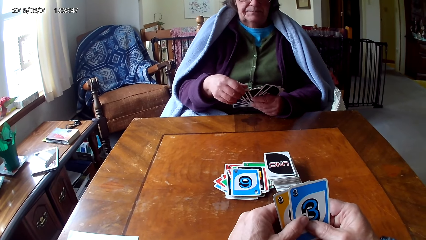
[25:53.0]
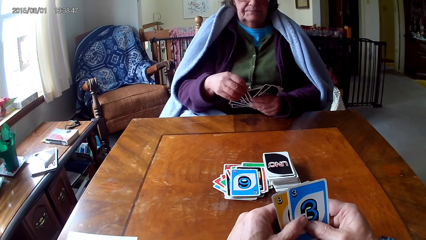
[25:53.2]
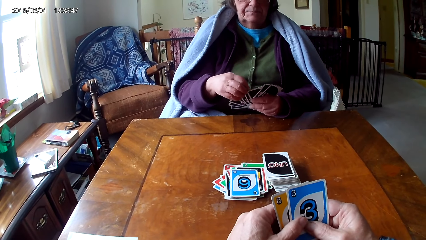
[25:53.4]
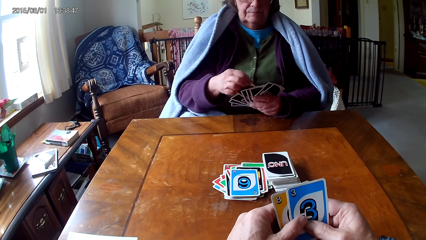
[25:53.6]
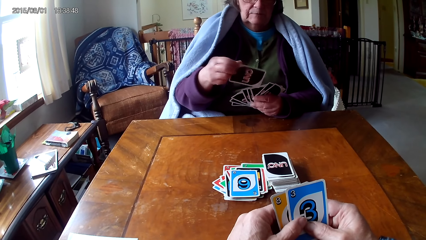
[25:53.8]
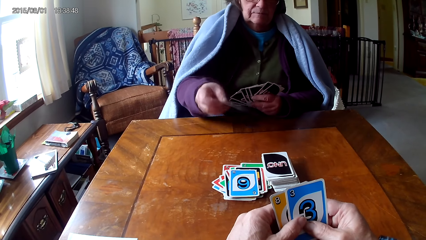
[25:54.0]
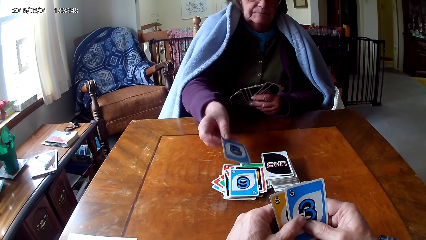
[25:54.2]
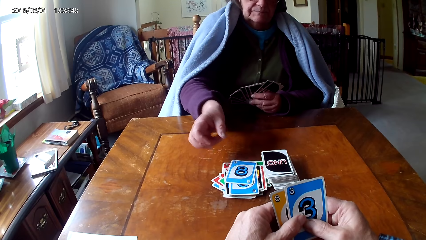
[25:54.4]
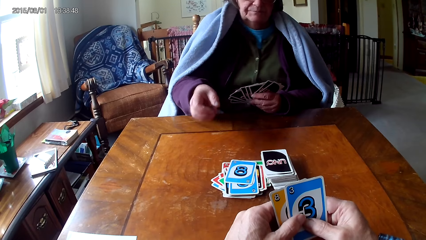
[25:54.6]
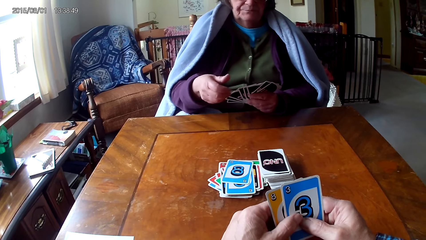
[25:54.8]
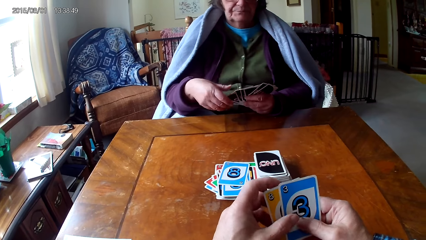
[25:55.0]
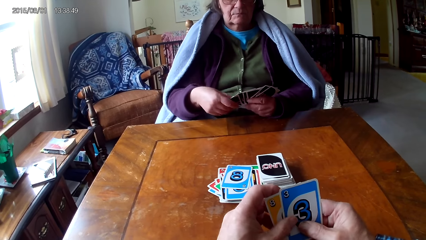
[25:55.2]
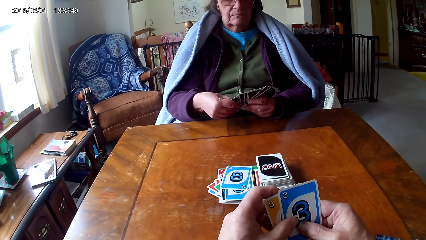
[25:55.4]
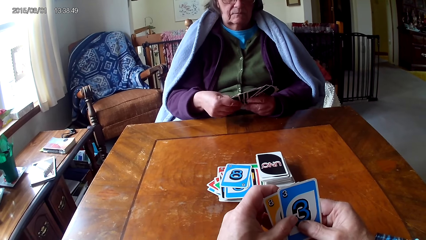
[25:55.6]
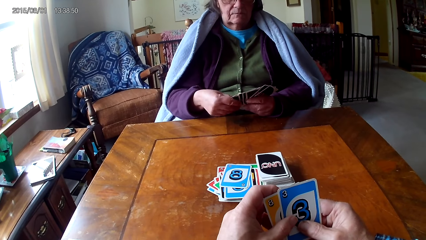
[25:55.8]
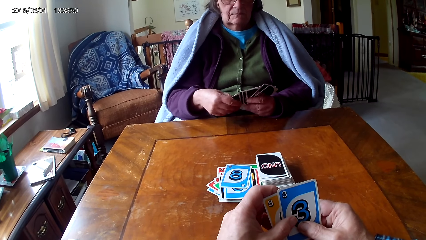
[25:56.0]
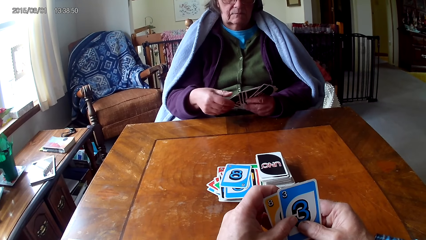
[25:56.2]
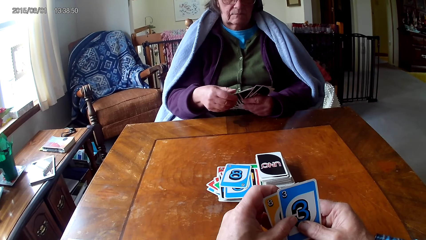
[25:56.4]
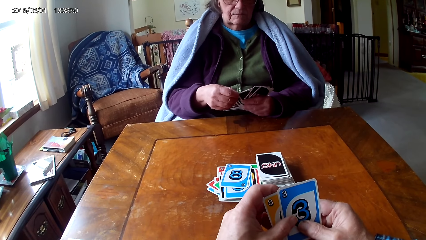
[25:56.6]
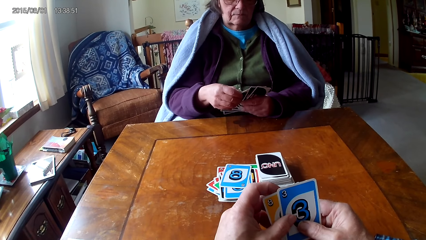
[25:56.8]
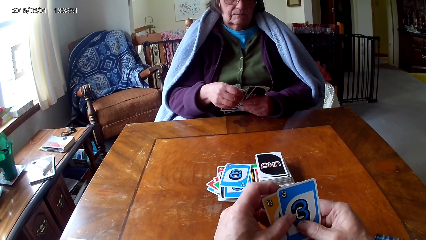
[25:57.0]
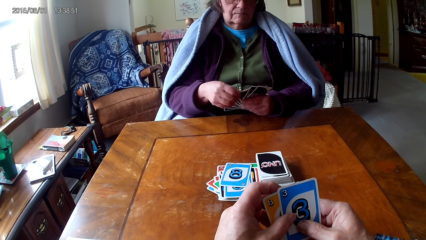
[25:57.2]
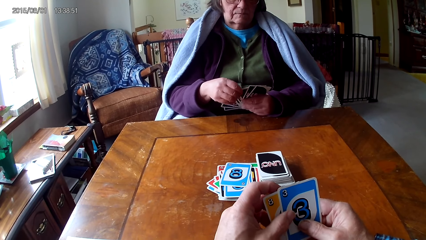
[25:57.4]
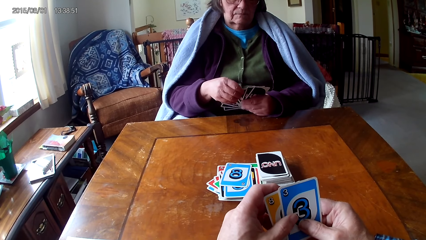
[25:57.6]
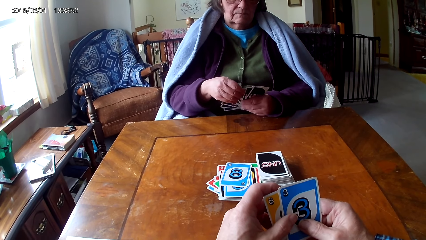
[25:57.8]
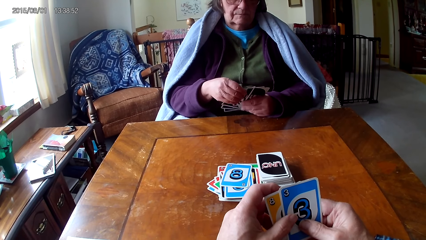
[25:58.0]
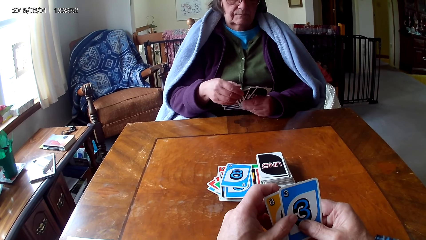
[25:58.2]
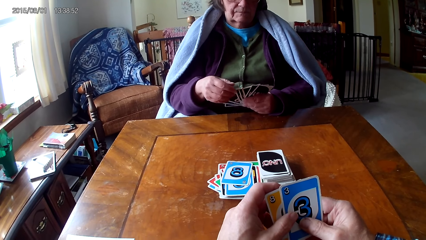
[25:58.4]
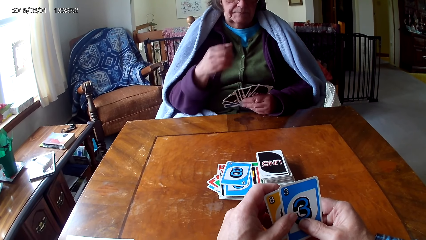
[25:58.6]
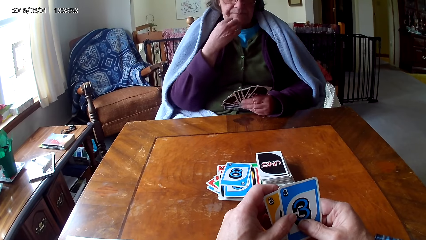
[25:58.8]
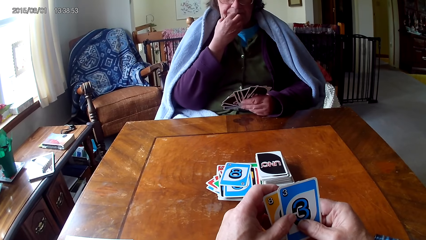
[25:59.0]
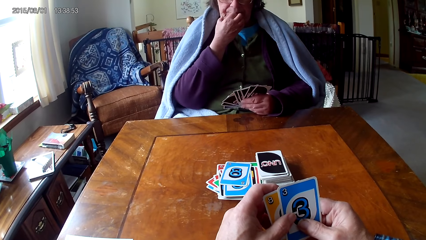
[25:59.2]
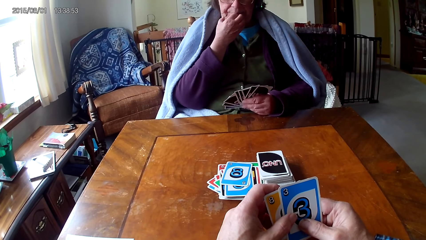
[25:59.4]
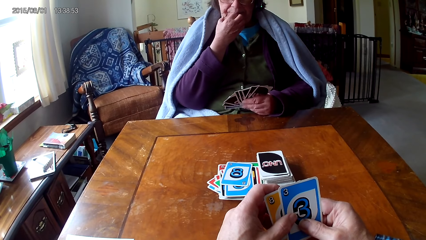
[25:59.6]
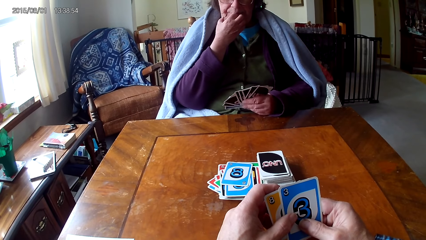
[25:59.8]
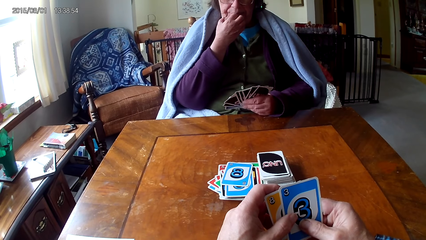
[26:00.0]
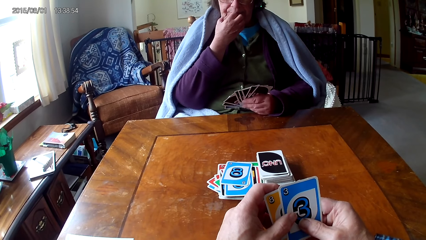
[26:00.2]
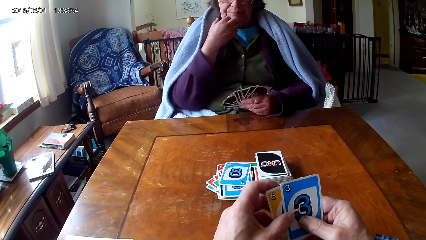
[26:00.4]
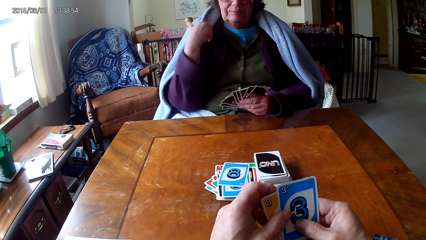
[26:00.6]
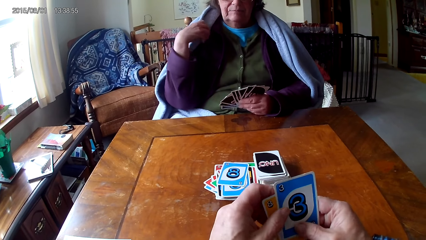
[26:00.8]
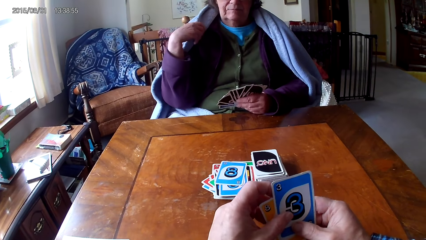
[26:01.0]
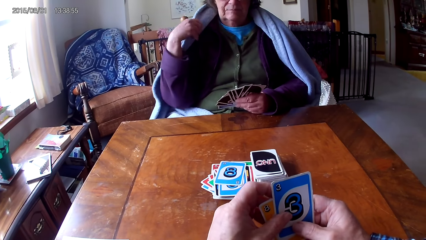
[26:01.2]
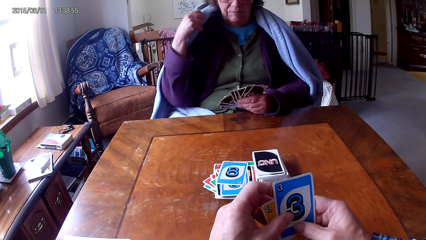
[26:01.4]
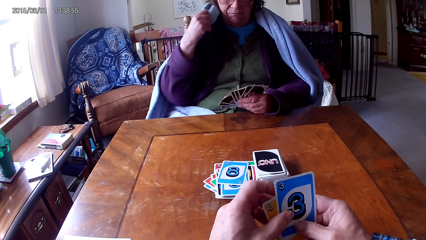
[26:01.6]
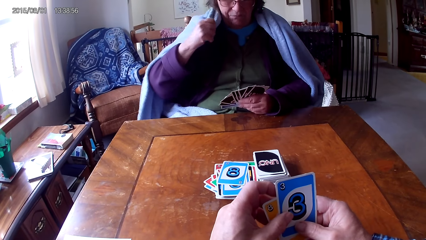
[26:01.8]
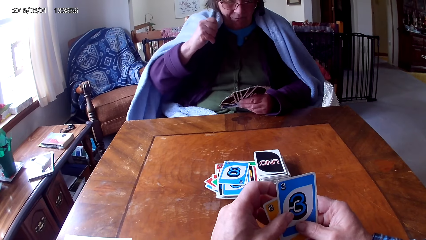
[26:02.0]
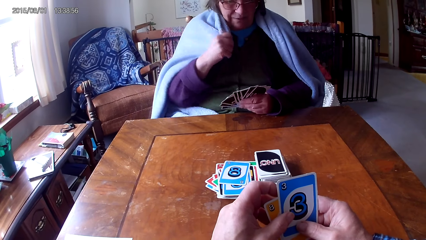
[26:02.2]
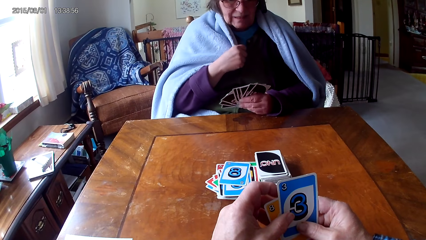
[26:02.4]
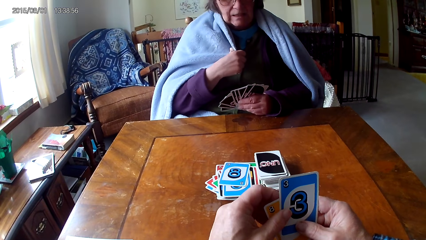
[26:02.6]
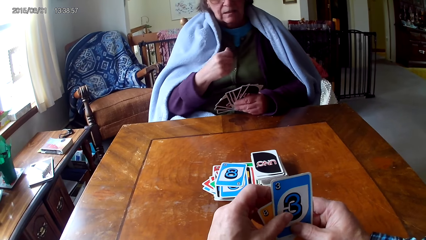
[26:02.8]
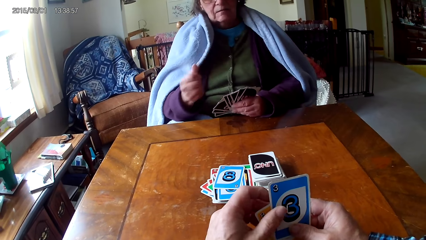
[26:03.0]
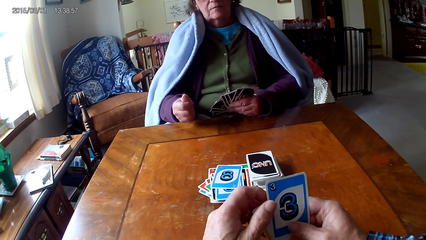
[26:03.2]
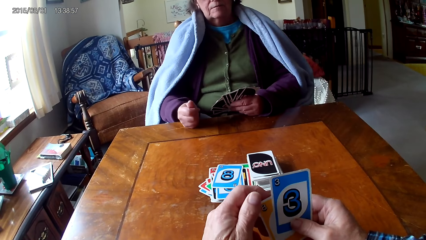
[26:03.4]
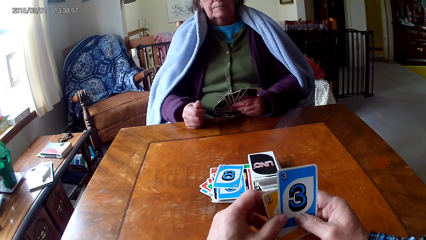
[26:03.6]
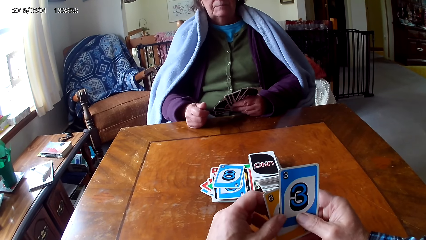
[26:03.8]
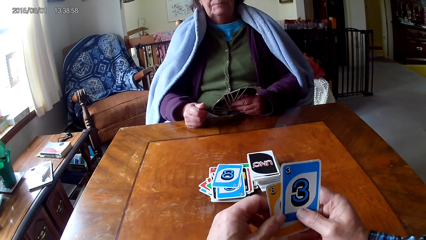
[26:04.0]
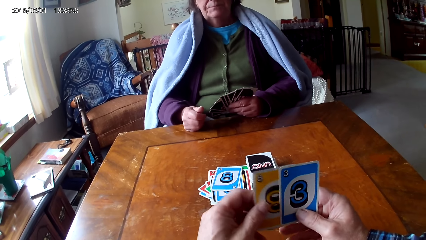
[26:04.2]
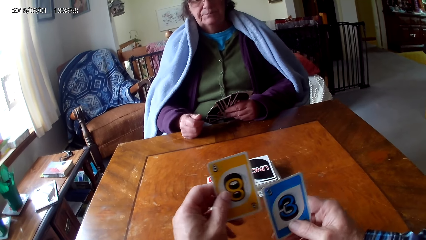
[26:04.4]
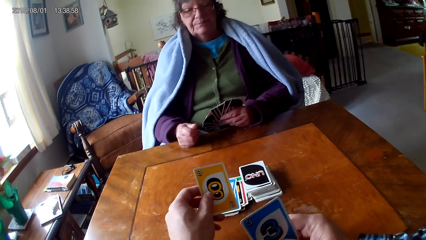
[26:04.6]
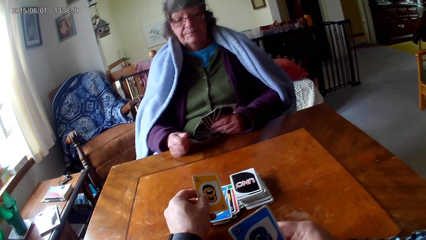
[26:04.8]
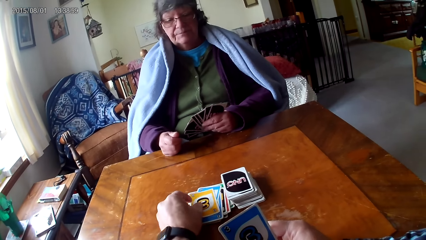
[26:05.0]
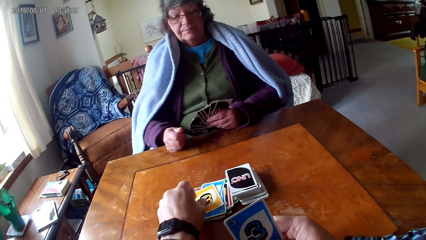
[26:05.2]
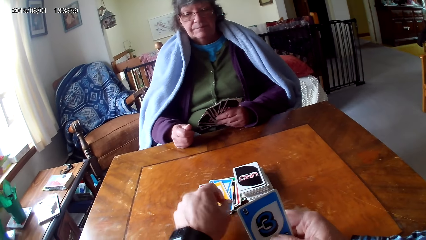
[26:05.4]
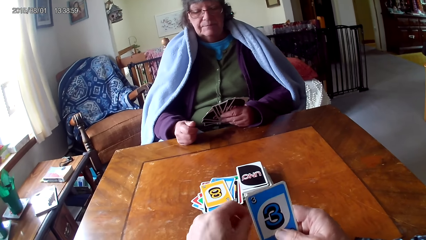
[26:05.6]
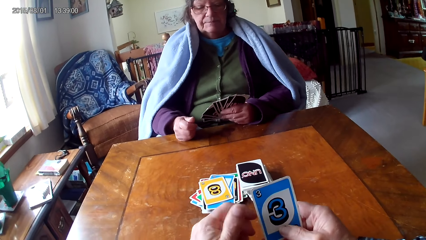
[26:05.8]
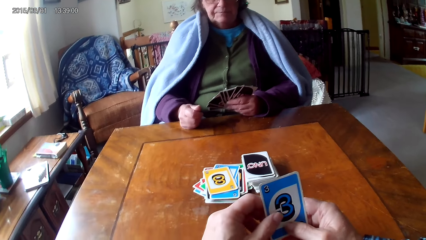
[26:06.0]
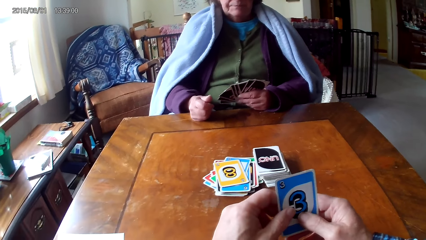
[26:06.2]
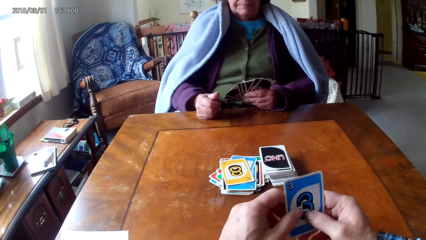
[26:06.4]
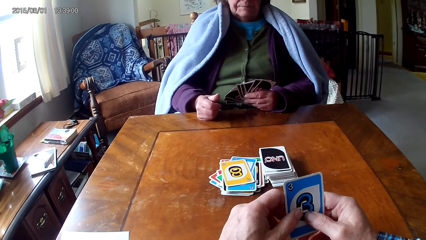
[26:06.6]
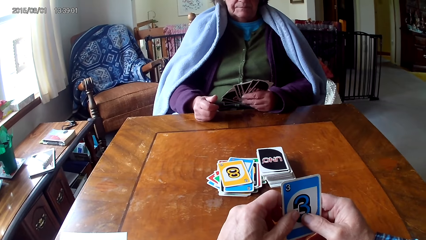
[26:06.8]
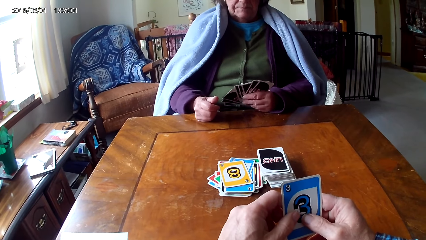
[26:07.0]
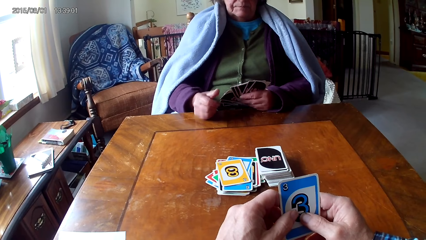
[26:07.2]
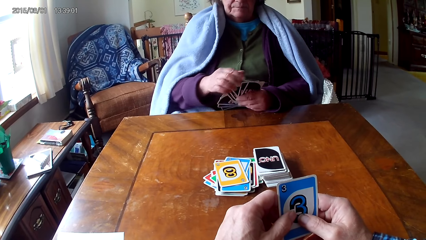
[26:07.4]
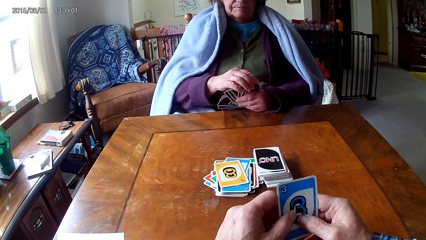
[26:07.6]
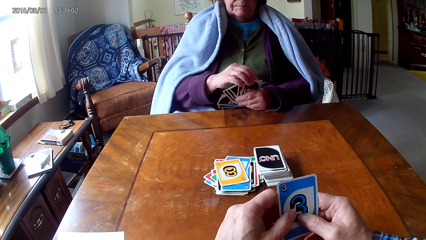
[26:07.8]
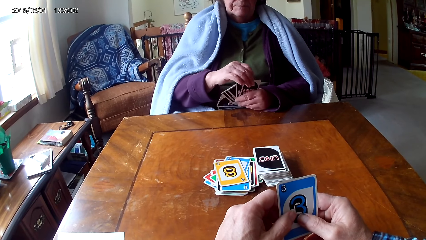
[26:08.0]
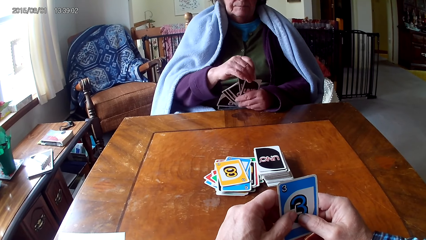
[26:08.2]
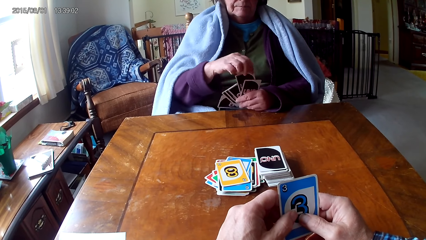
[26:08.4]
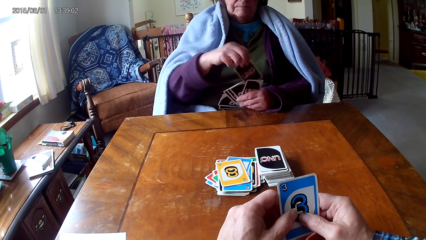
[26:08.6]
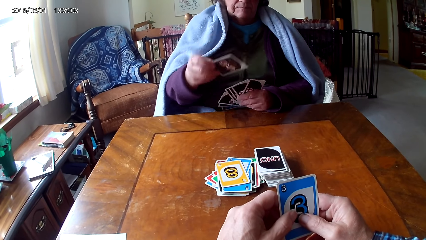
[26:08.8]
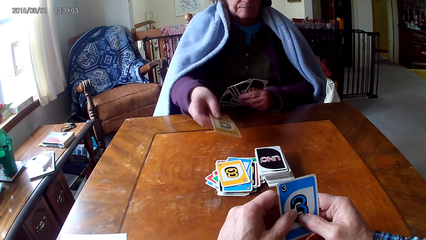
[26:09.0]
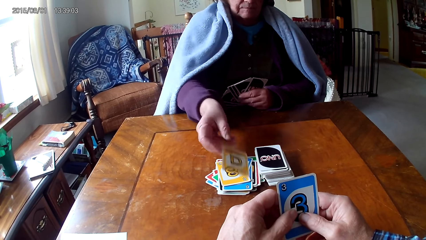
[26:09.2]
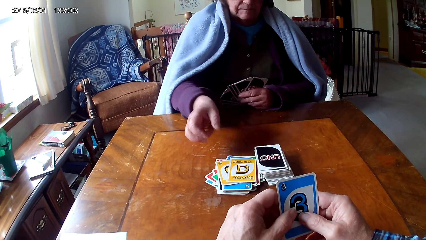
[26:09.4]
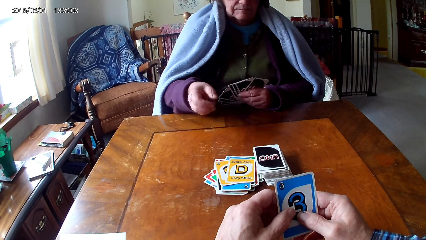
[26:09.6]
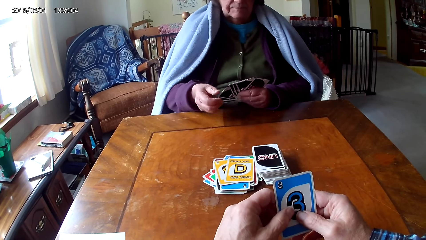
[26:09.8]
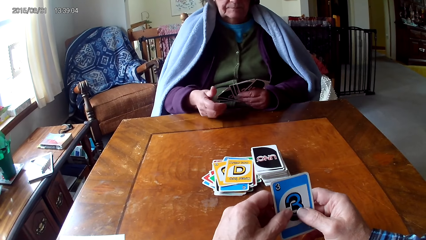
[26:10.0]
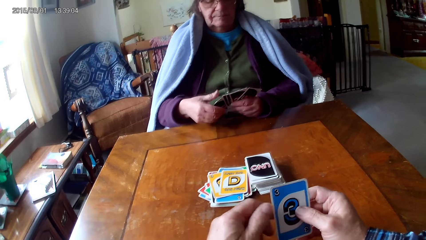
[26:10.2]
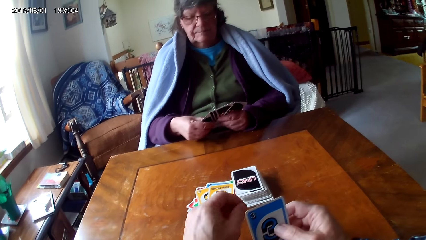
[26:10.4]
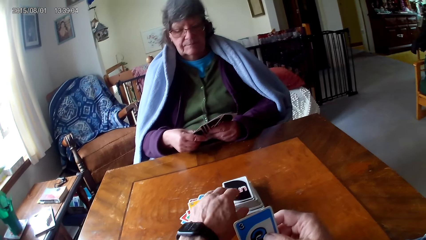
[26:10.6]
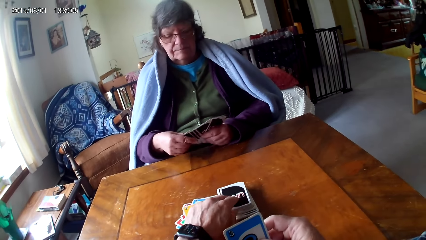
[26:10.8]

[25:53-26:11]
A woman picks a card from the other hand and places the card on the table. The woman touches her mouth with a hand and moves her shawl with the hand. The camera wearer picks the card from the other hand, places the card on the table, and holds the card with a hand. The woman picks the card from the other hand and places the card on the table.
